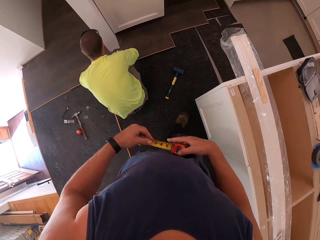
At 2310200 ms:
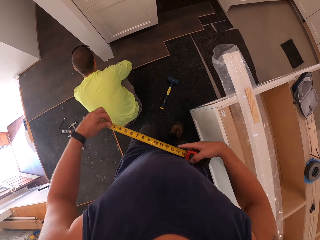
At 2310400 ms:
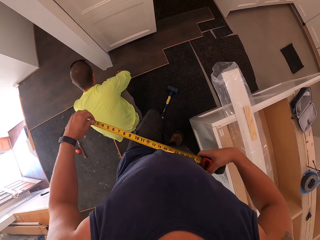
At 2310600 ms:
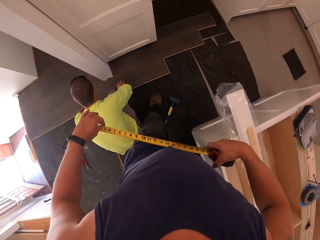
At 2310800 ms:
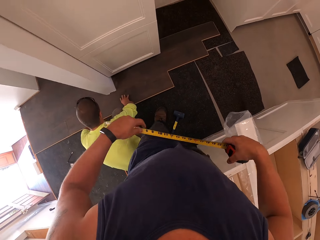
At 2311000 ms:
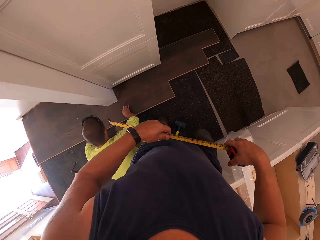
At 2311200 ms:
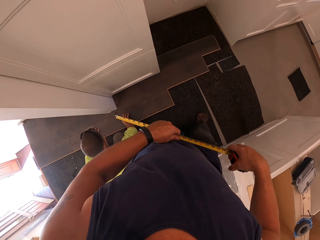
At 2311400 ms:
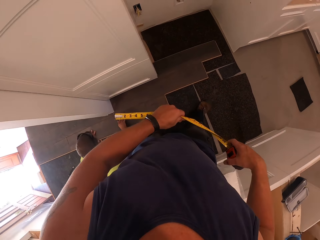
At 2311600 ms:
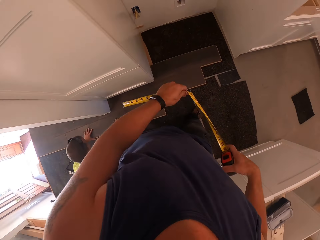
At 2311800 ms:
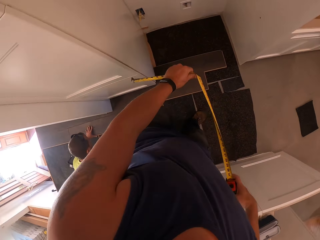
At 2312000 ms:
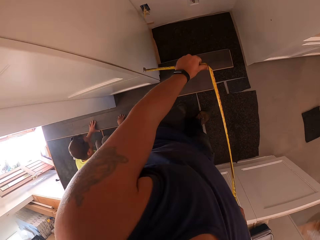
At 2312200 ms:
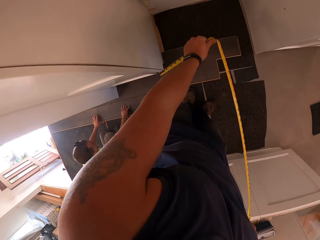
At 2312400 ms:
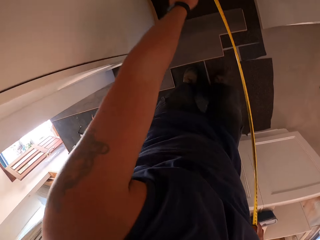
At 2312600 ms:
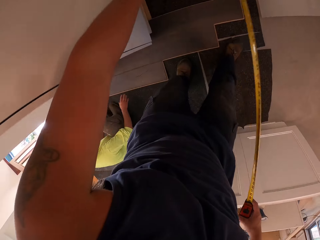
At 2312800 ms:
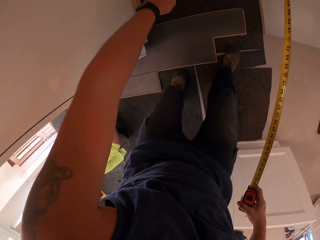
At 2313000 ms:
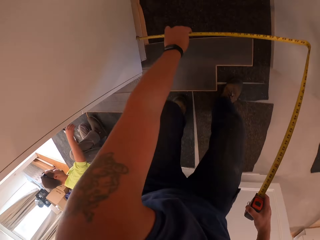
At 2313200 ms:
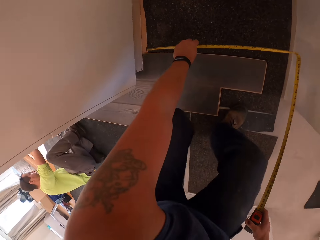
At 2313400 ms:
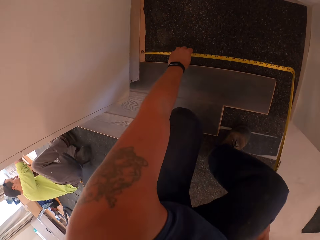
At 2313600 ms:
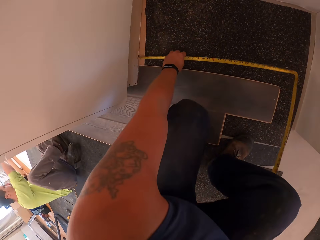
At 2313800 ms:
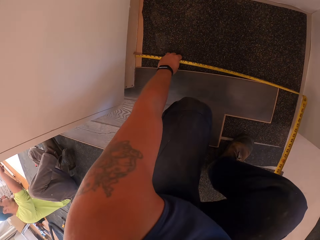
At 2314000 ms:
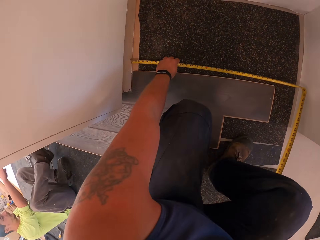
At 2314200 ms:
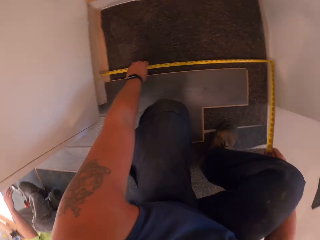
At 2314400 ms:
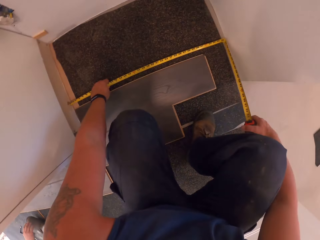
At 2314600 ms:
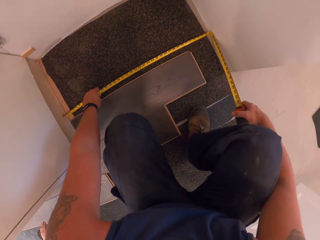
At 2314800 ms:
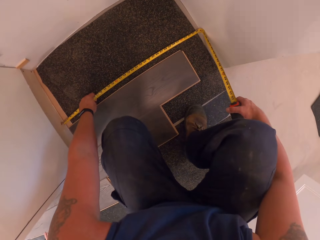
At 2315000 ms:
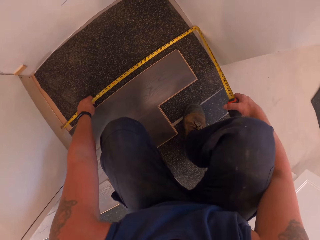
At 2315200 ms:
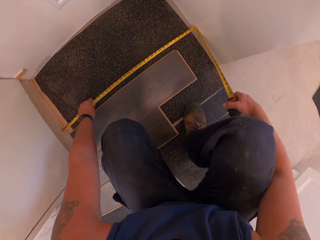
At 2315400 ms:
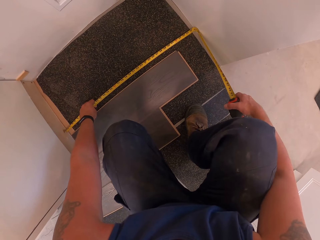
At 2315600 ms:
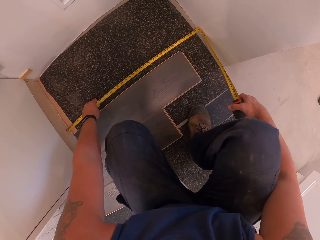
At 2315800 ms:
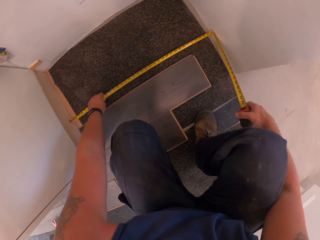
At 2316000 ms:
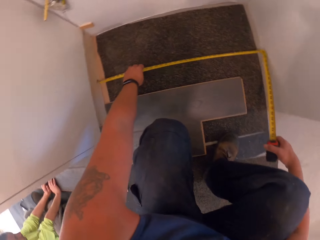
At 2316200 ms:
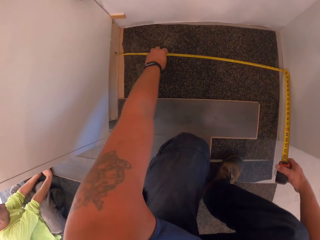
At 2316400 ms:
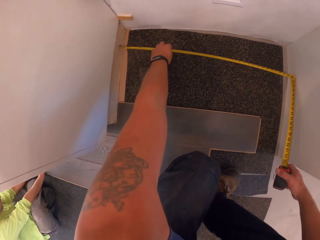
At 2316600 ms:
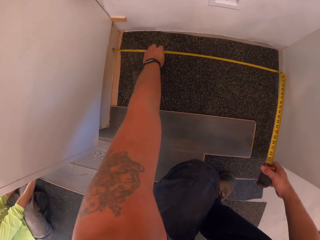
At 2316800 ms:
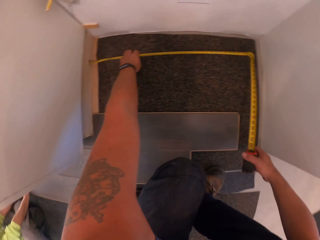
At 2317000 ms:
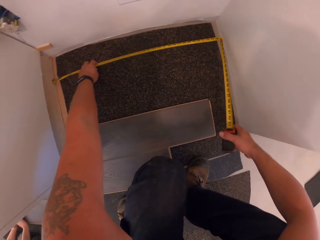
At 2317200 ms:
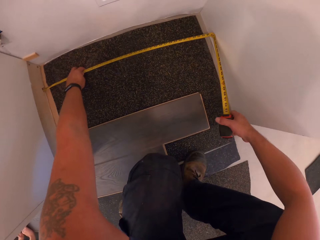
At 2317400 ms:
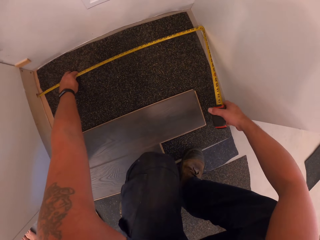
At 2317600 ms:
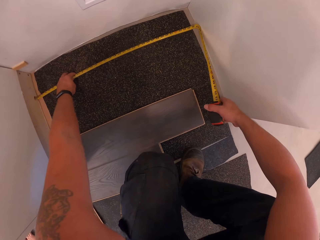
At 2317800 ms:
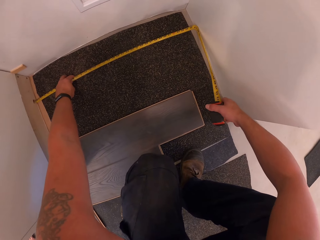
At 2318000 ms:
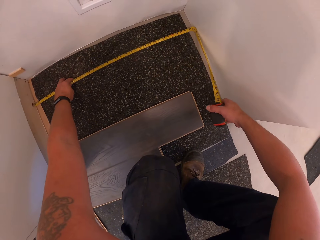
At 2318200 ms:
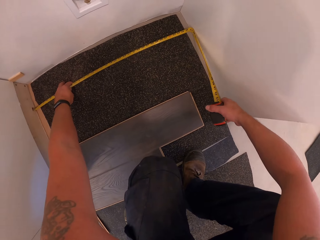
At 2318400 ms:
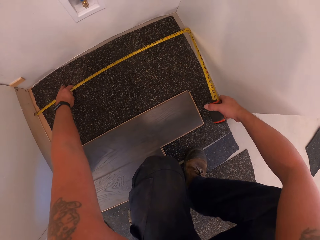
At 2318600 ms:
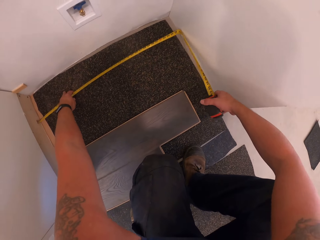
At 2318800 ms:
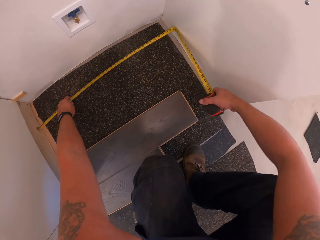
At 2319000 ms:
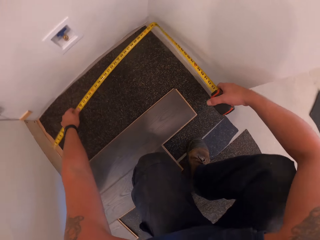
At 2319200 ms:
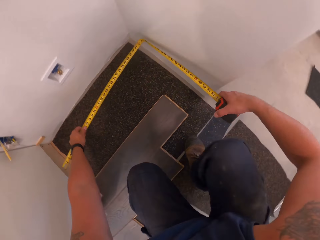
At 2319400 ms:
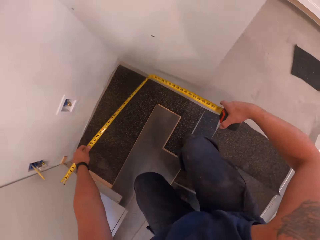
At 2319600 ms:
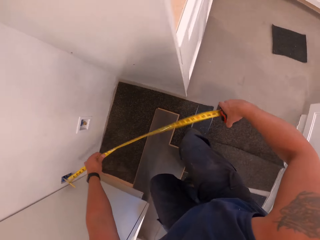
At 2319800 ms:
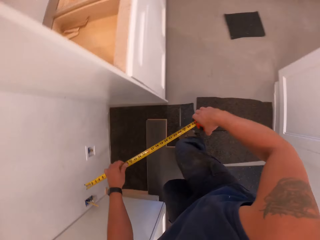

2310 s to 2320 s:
The camera wearer moves around. He pulls out the measuring tape with his left hand. He takes measurement on the floor with the measuring tape on the floor. He measures the space.

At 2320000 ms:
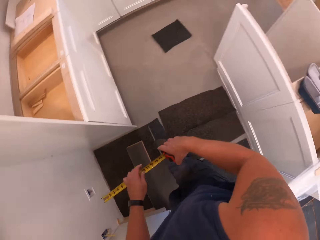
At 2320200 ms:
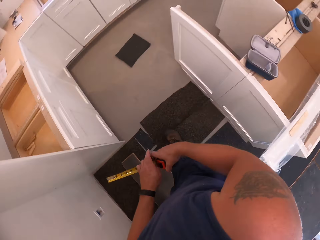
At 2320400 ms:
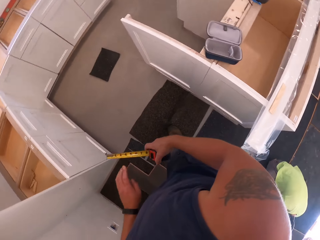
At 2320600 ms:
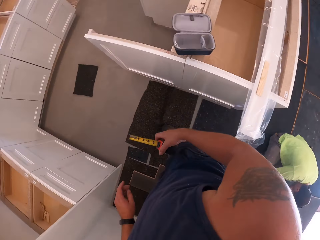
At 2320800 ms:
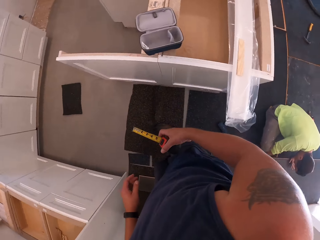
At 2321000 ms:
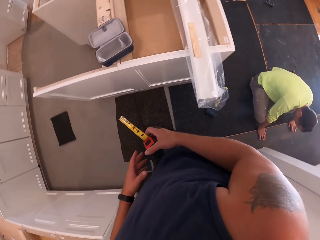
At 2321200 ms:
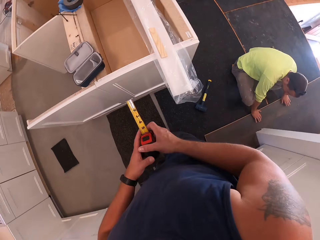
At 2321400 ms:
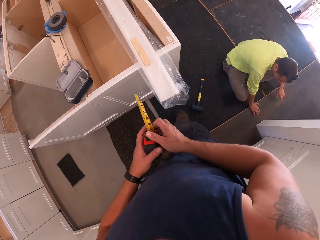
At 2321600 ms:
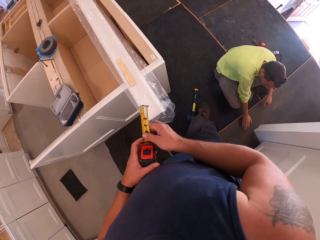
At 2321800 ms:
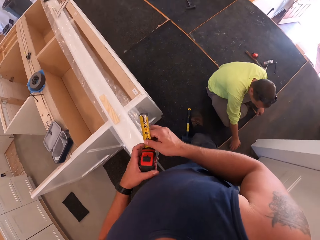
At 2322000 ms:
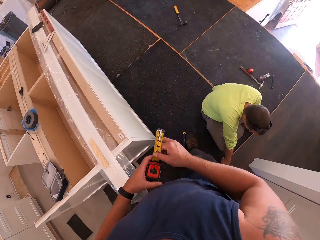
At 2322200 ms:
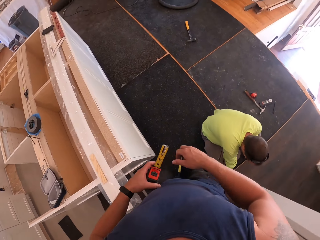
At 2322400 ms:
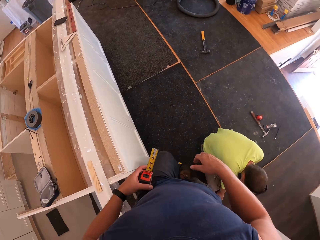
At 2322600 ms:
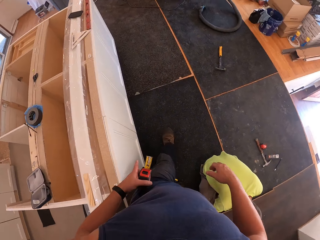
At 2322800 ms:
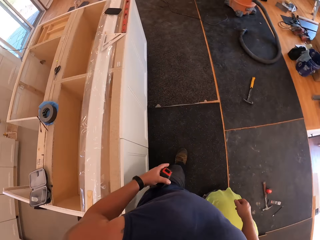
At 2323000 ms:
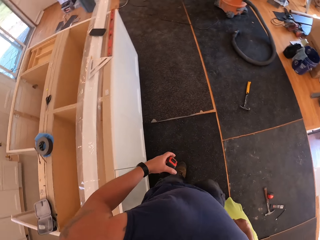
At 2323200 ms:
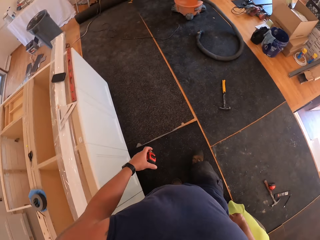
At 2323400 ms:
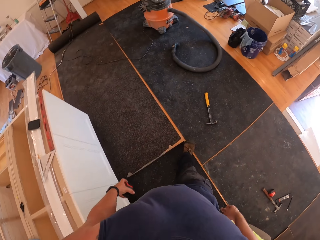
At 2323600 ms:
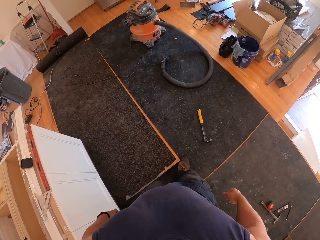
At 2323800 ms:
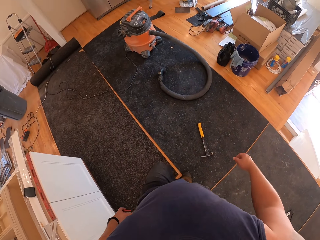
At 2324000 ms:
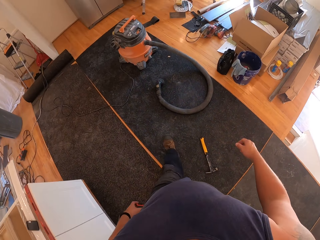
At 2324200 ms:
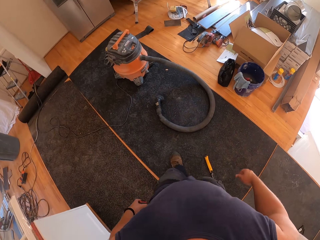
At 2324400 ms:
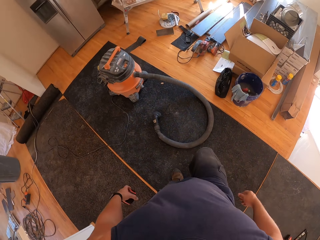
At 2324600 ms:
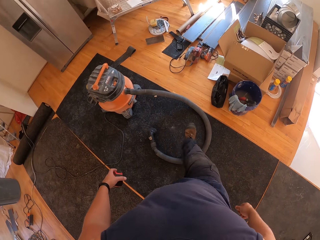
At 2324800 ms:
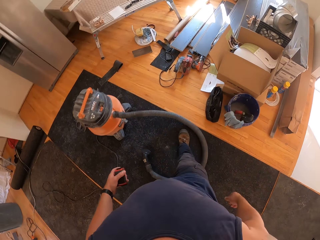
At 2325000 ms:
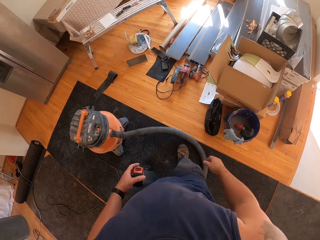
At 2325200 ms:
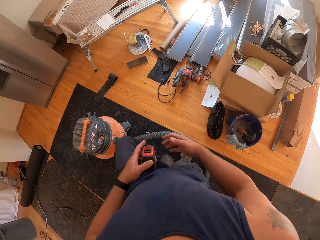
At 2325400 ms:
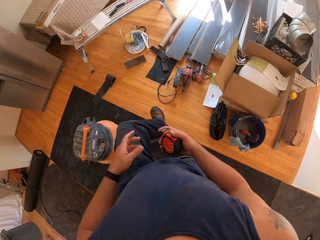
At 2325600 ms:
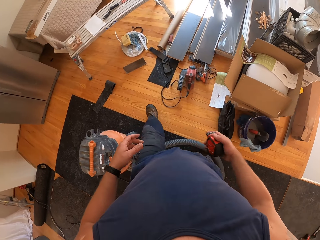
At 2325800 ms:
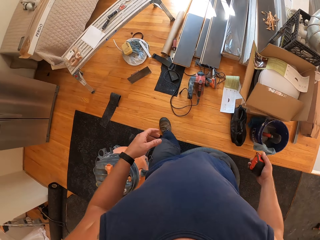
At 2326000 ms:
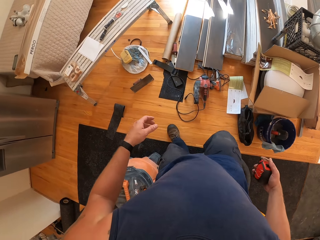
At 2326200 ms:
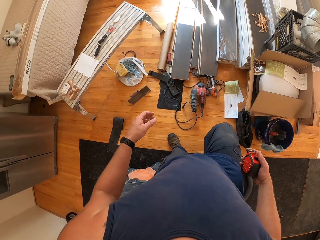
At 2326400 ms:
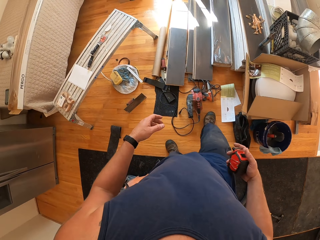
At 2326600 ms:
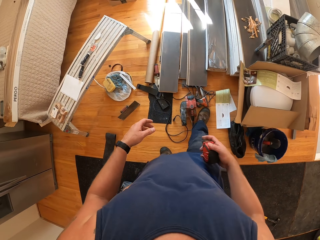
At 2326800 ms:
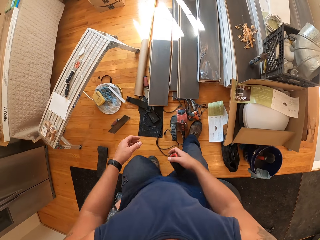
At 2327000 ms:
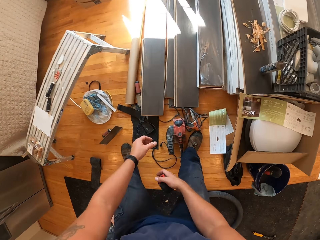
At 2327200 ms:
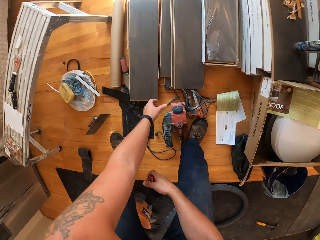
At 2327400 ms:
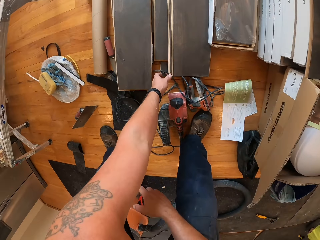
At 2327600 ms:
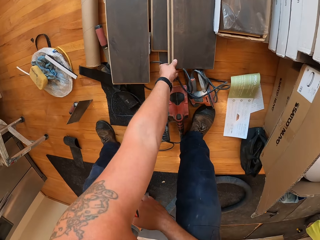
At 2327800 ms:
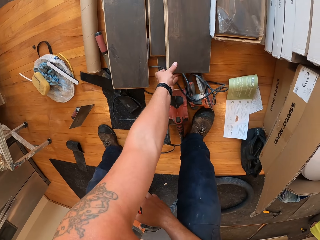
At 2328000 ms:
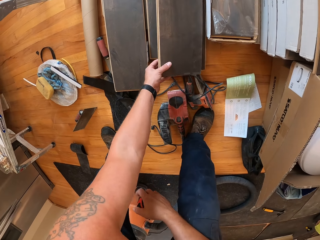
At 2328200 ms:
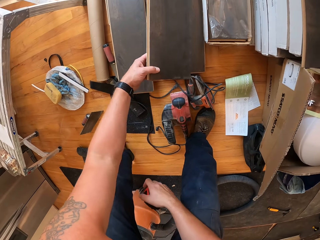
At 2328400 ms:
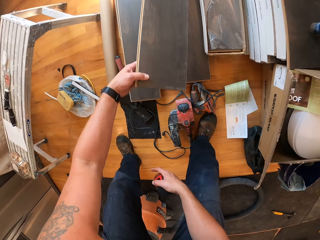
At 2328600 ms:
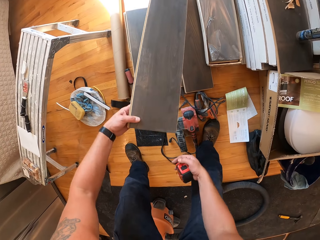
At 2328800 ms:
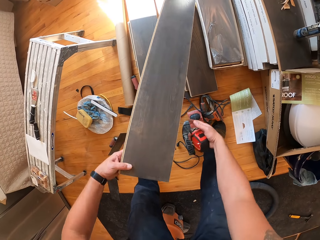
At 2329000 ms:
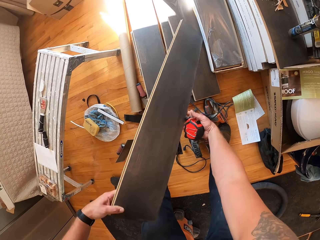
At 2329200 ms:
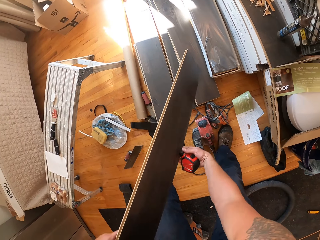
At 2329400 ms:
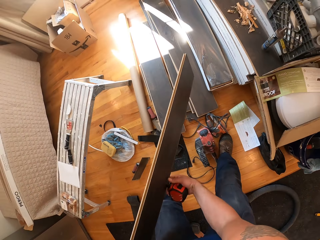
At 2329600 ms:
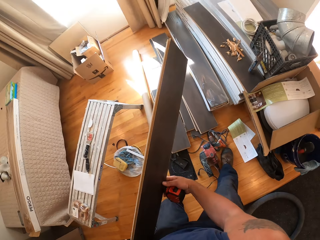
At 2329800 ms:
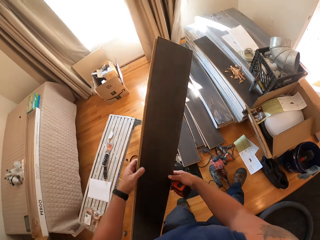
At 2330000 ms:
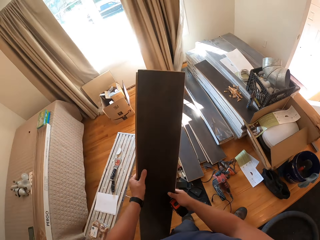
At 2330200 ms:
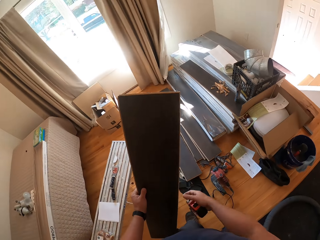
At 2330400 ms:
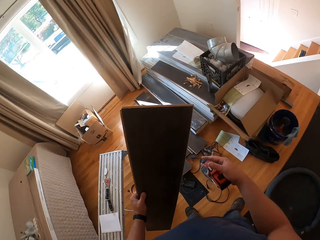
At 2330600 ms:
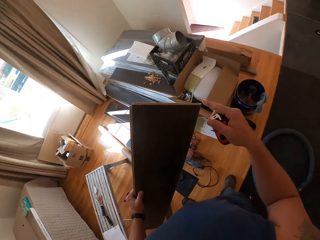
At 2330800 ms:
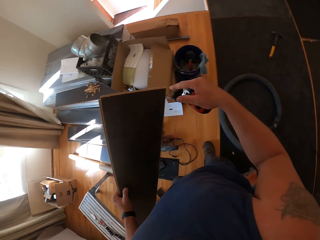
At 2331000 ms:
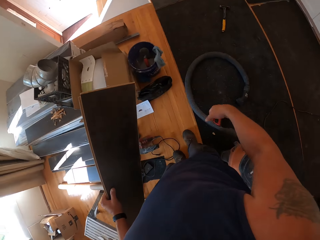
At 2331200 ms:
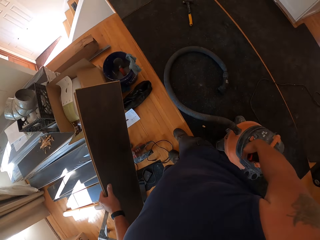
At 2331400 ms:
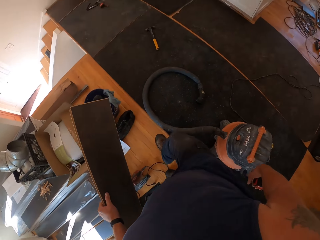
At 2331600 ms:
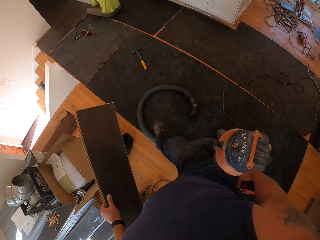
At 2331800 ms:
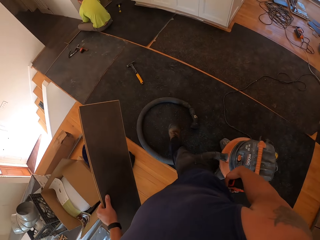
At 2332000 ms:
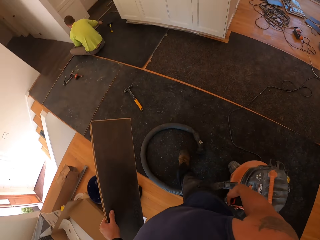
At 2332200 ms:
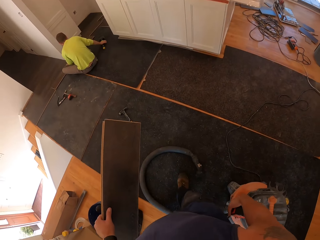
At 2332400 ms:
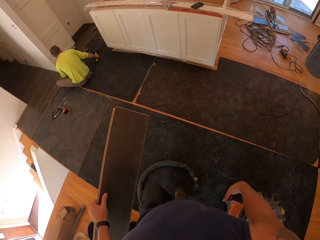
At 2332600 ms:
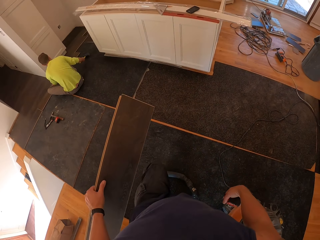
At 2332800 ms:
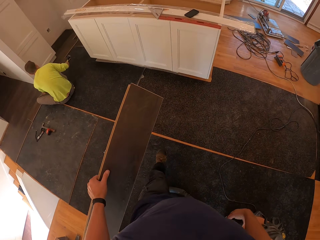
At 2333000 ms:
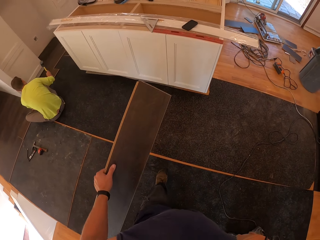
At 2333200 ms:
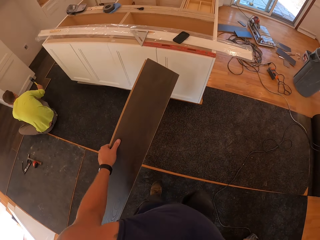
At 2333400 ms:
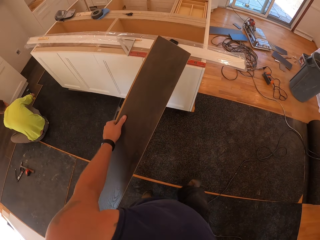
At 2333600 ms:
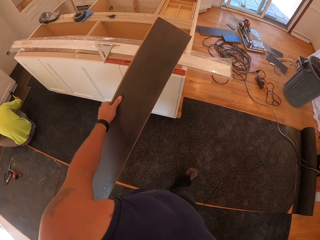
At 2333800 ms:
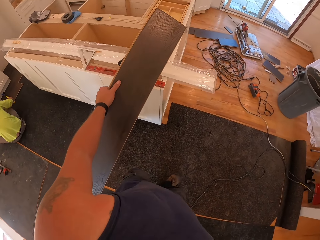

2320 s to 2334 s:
The camera wearer moves around. He picks another plywood or wood from the floor with his left hand. He moves around with the wood.
